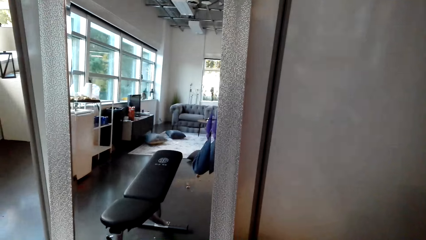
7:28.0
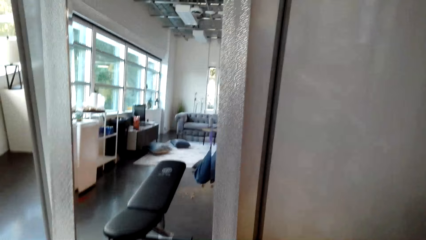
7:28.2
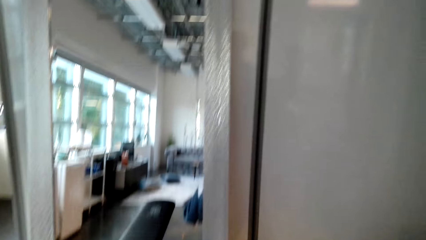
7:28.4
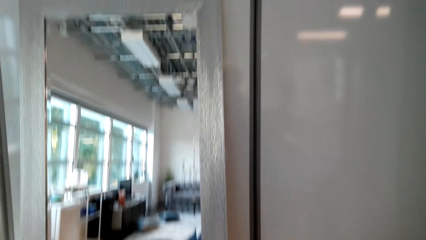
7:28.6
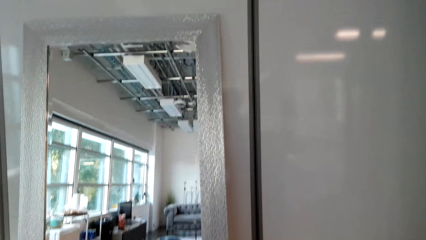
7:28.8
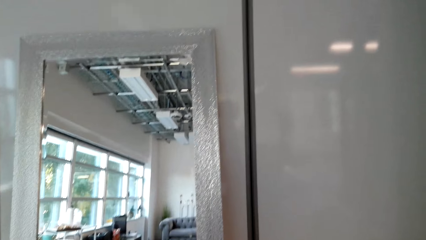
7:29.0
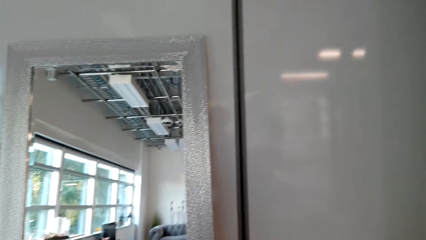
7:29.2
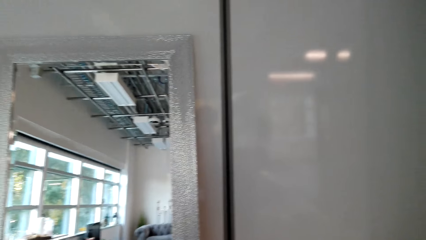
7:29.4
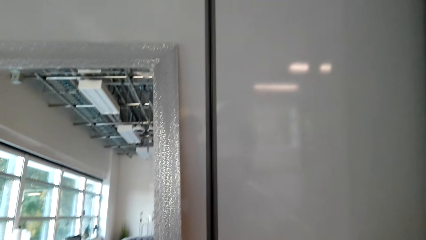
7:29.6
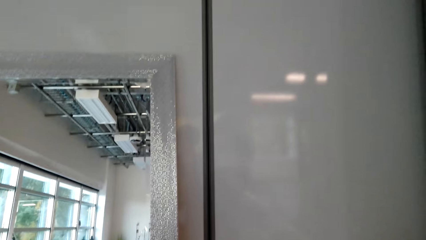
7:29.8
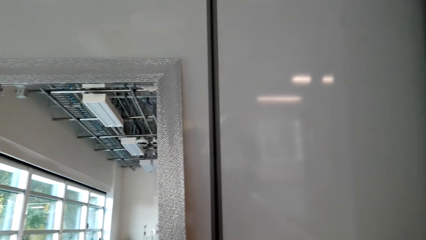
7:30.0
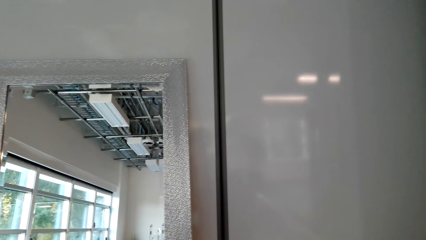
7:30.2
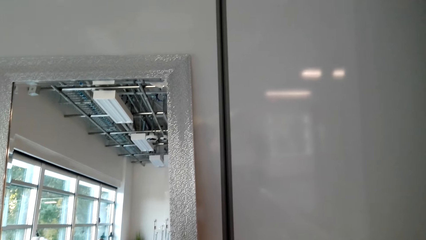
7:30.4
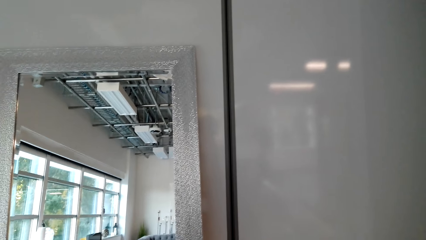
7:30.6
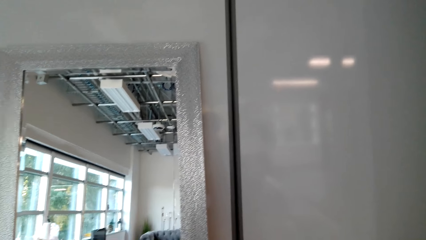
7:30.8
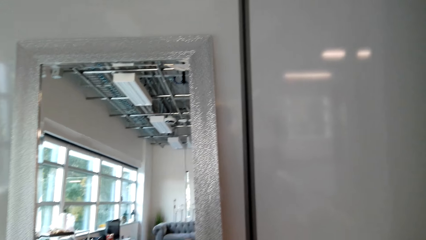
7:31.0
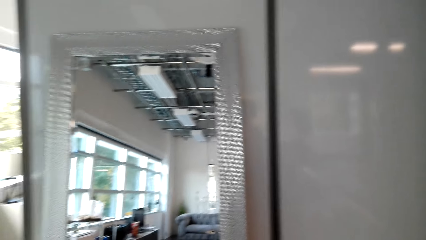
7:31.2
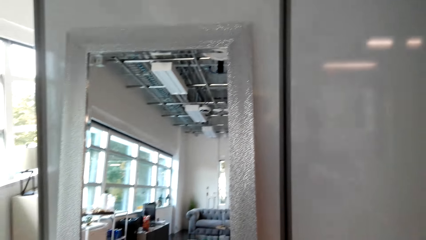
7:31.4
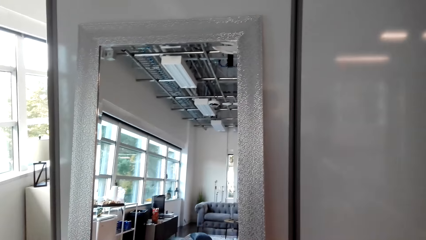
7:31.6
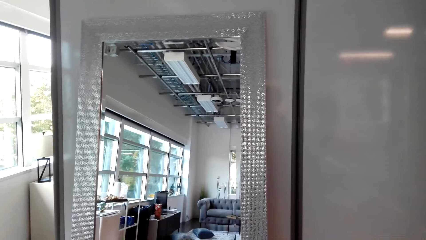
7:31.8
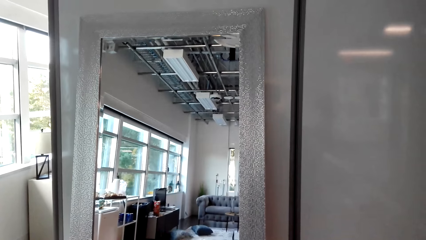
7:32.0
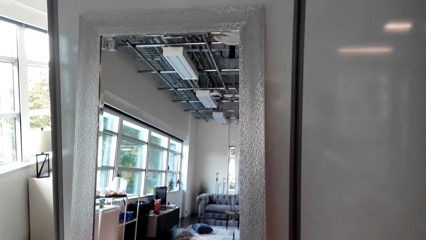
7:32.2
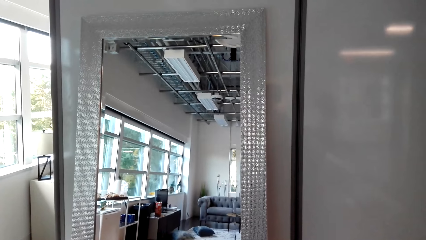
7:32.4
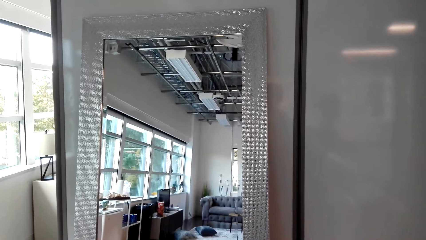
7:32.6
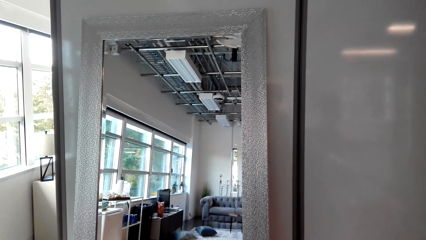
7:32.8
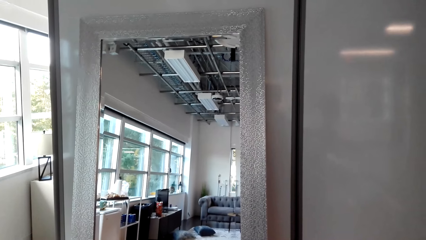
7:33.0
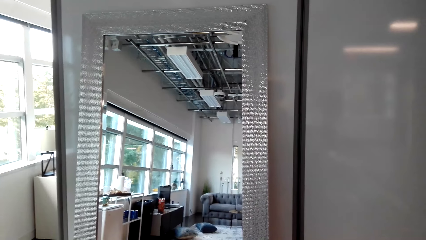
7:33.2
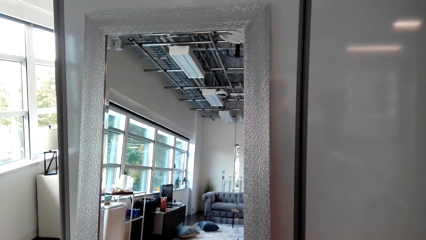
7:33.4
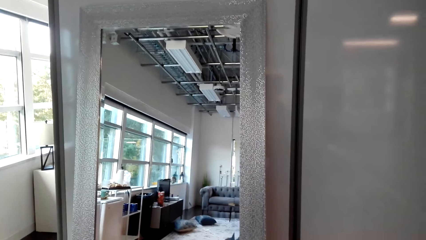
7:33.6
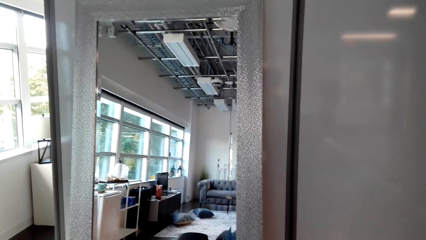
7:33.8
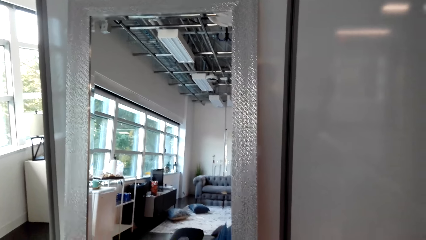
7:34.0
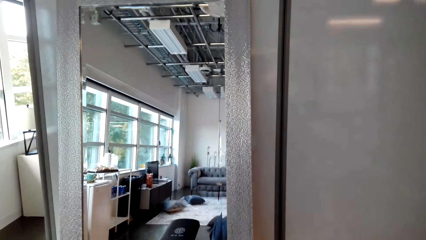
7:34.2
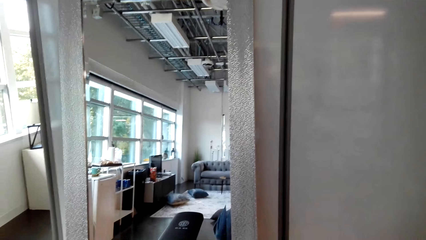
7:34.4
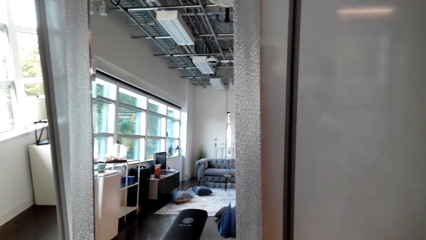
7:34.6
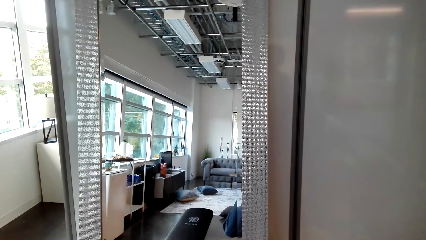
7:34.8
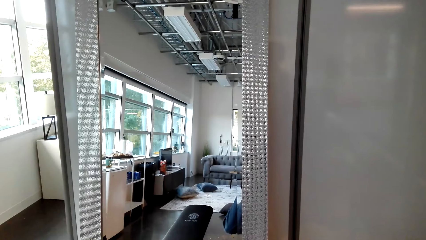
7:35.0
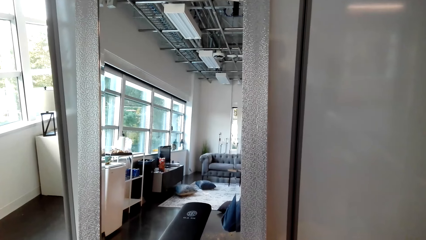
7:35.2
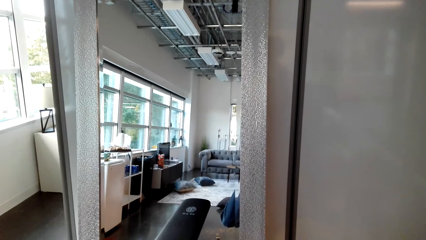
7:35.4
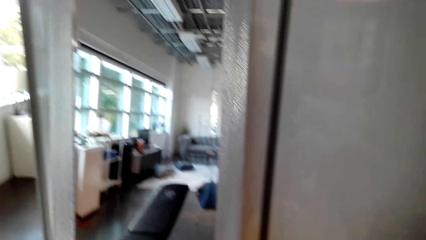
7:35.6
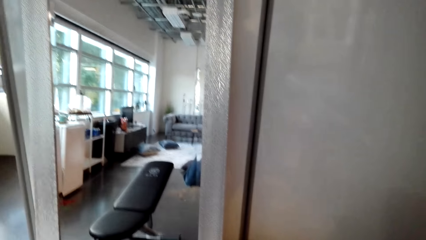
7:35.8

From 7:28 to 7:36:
The camera wearer looks at the mirror. They look on the wall.

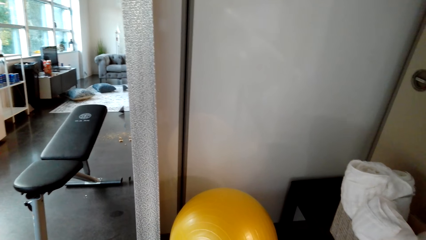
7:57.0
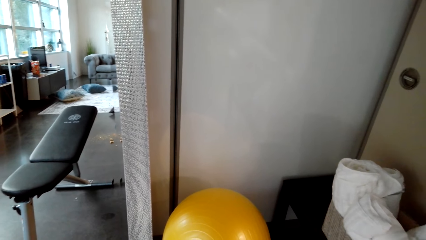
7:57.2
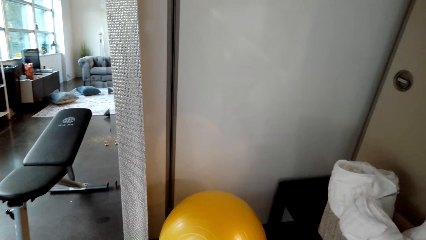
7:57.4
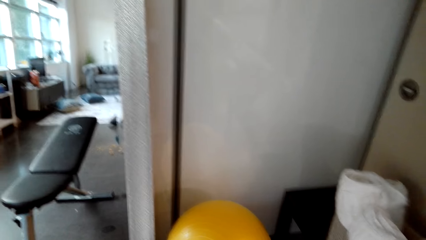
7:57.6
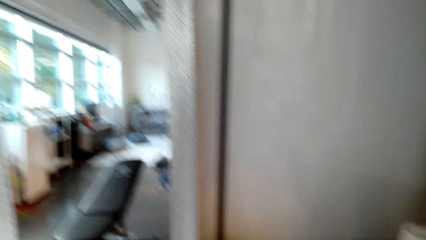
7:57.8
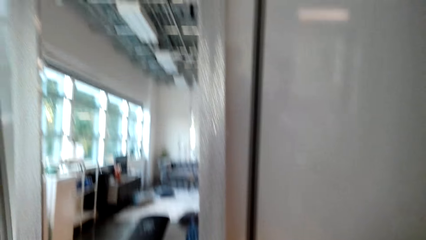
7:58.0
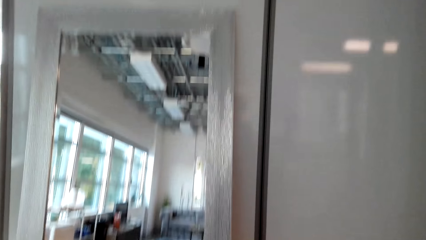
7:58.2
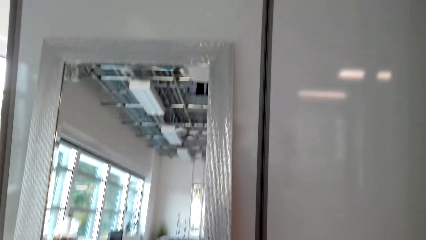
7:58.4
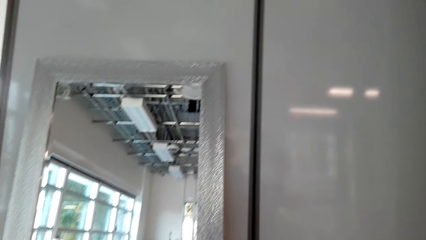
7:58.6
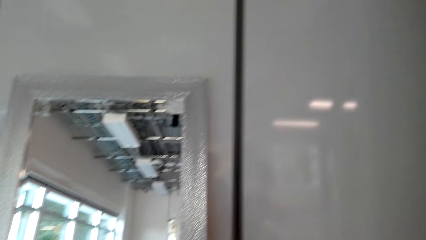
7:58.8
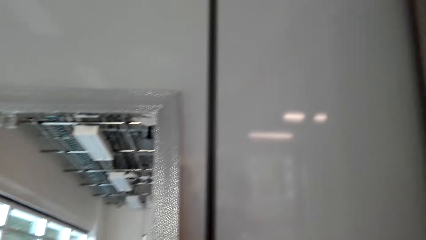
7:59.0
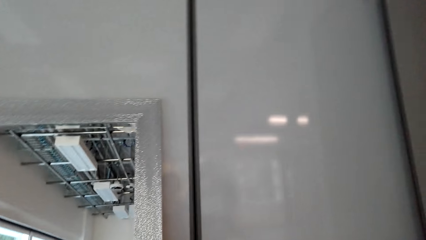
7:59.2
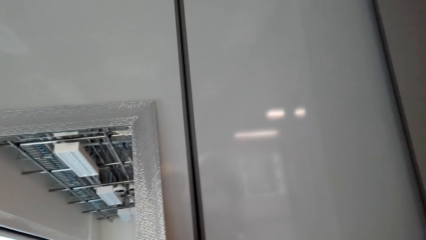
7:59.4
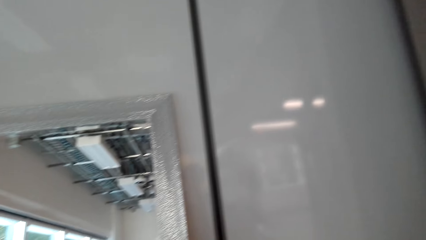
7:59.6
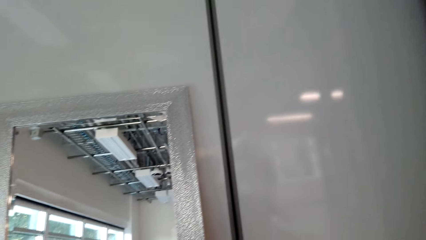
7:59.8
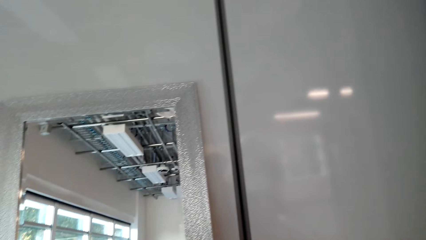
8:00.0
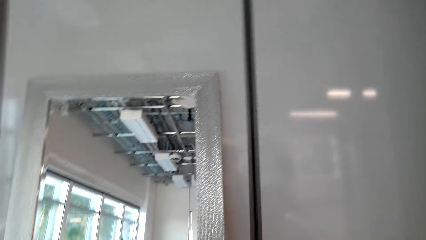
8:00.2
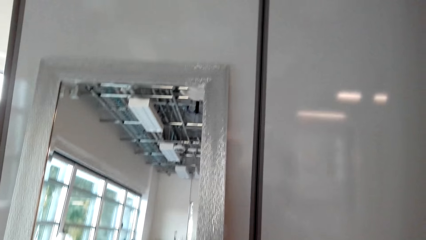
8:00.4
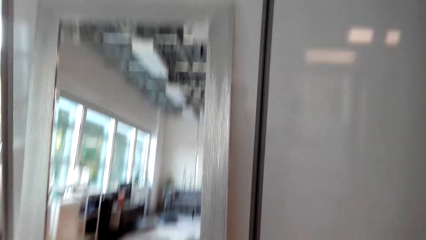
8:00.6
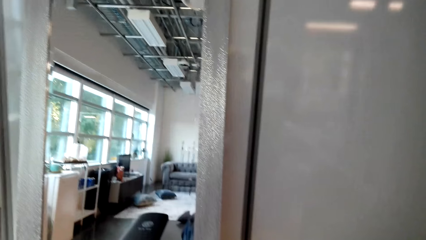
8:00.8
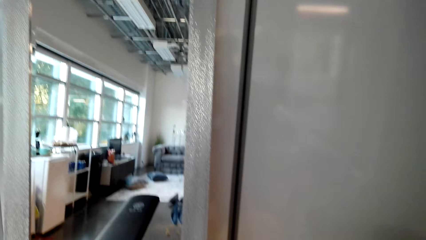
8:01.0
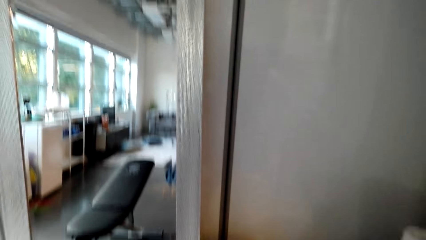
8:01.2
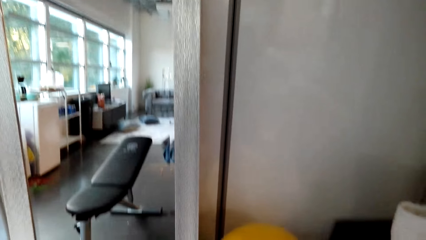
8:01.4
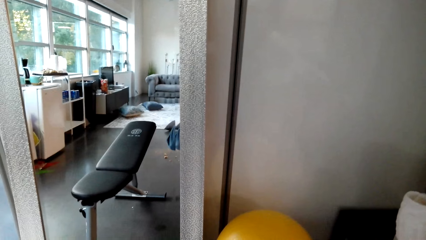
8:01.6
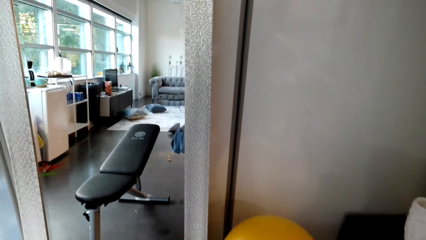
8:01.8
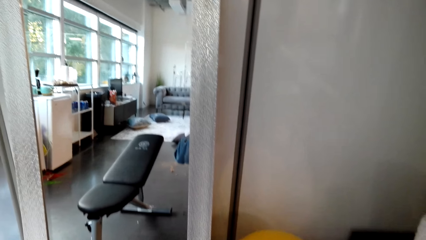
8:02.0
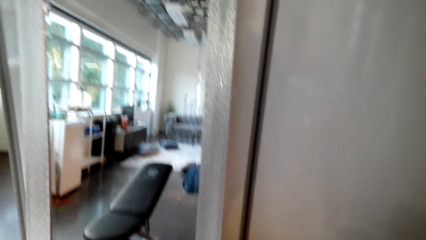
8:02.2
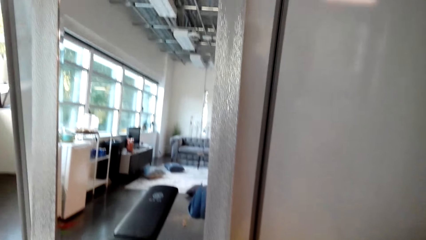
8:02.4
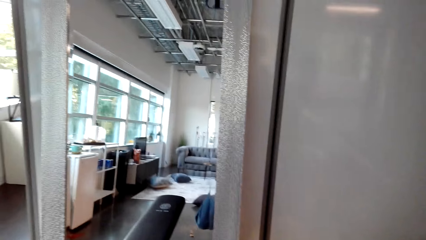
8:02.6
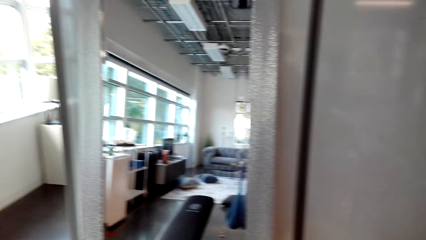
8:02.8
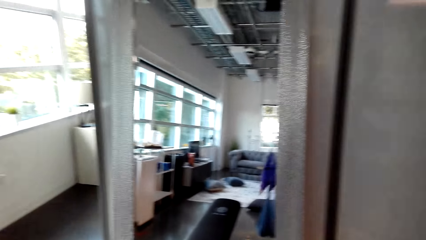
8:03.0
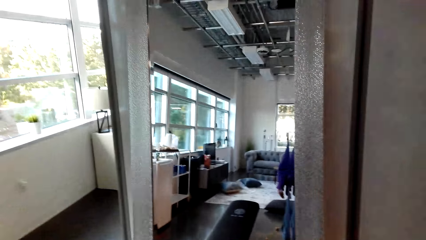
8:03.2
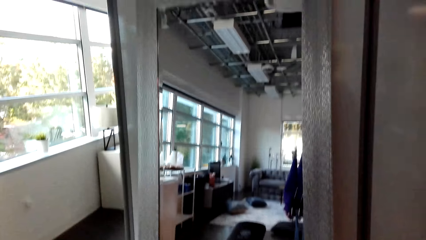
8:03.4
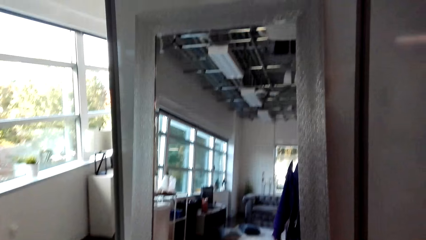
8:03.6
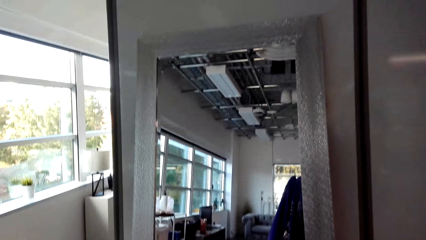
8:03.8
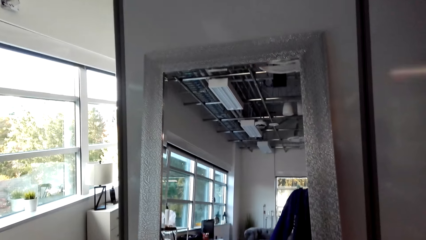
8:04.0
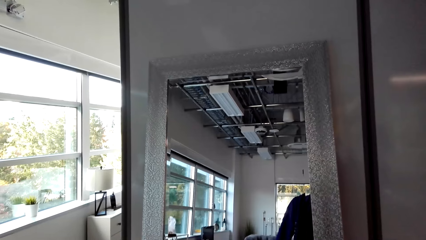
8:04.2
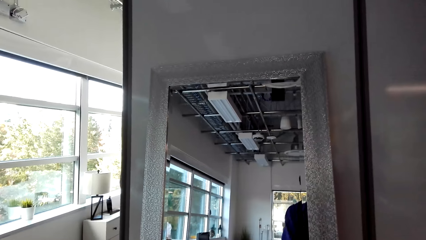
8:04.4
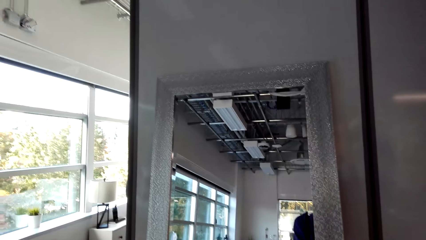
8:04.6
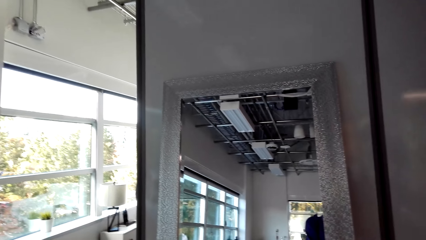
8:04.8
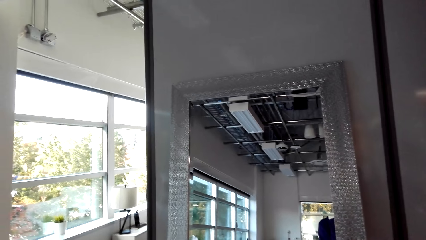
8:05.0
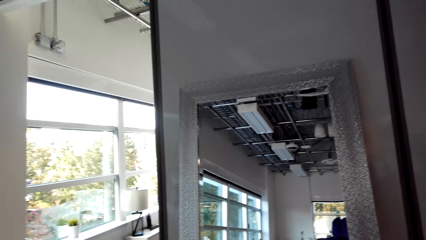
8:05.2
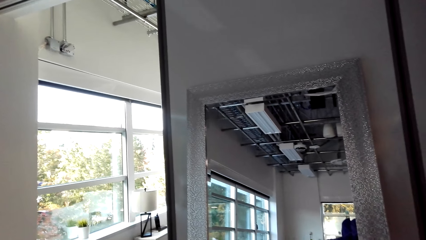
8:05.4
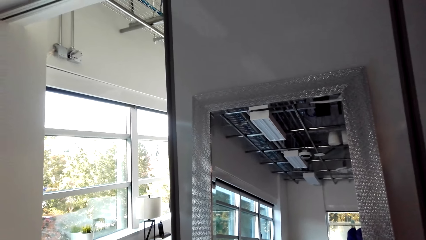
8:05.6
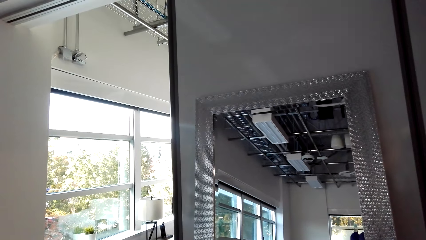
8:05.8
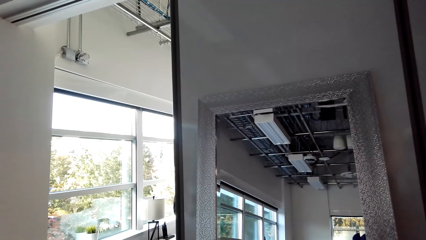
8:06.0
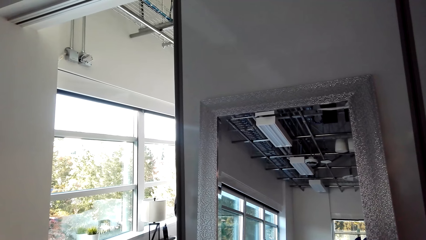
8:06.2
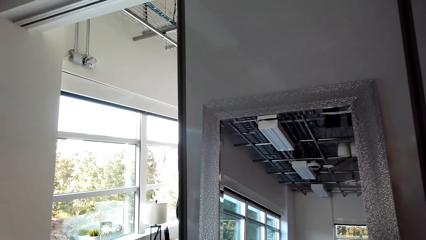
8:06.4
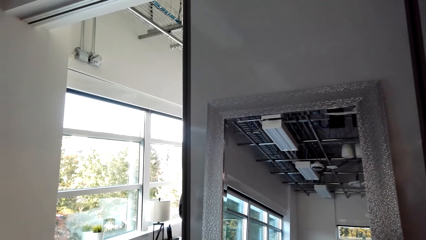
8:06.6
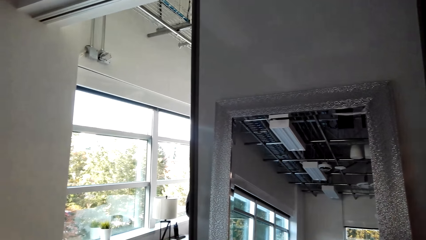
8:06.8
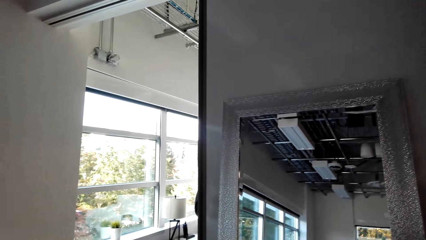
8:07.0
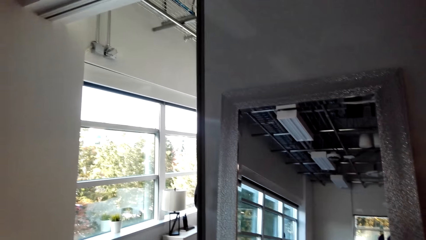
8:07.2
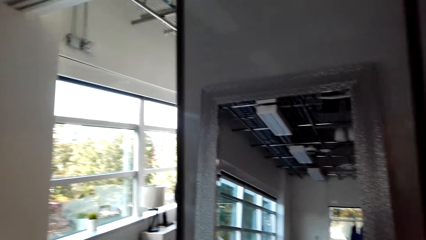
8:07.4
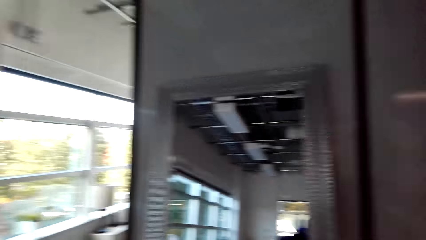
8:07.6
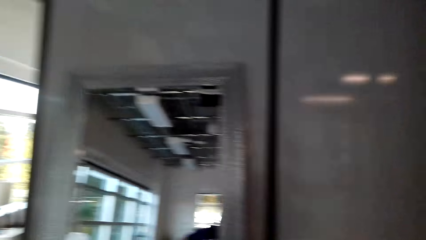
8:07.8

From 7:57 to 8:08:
The camera wearer looks at the wall. He looks at the mirror. He looks through the window and moves his head.
